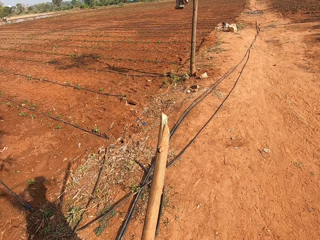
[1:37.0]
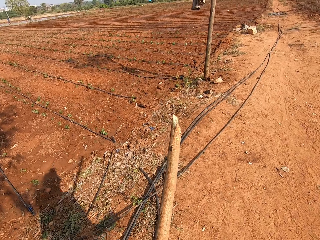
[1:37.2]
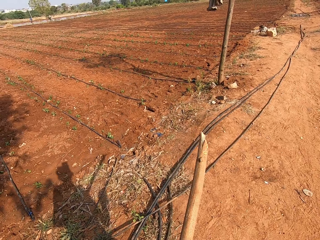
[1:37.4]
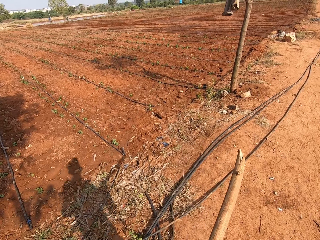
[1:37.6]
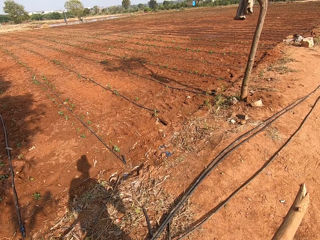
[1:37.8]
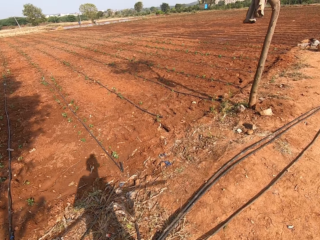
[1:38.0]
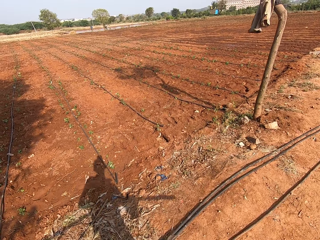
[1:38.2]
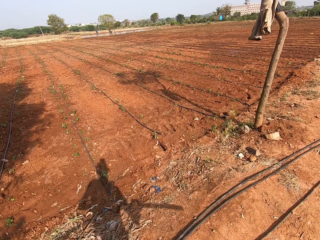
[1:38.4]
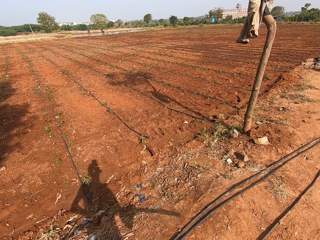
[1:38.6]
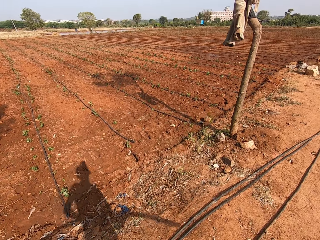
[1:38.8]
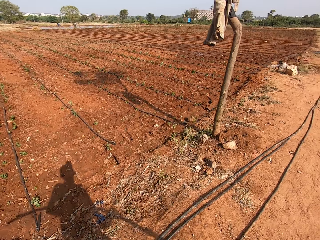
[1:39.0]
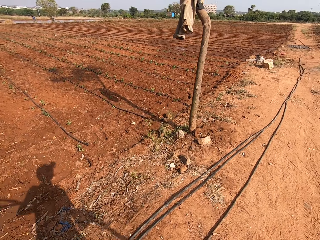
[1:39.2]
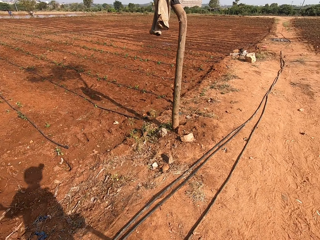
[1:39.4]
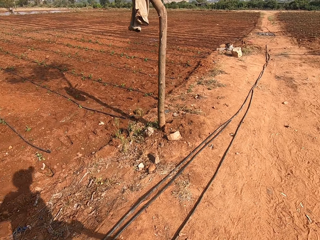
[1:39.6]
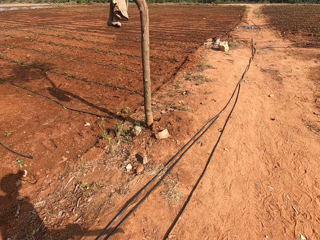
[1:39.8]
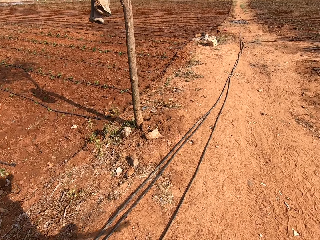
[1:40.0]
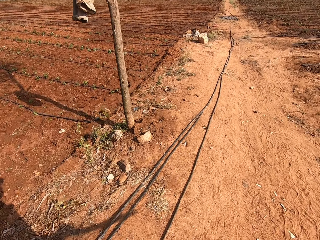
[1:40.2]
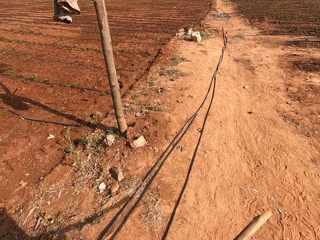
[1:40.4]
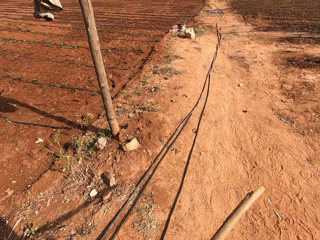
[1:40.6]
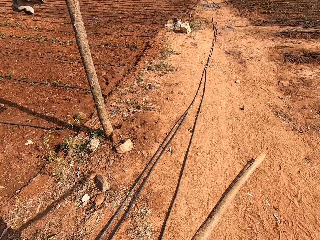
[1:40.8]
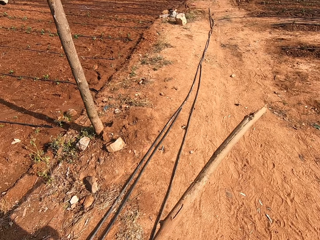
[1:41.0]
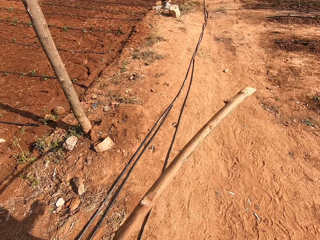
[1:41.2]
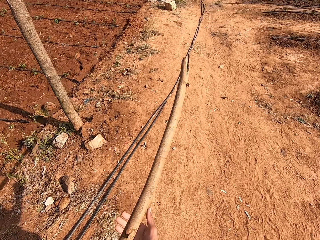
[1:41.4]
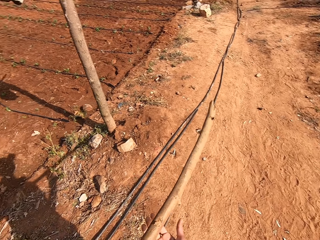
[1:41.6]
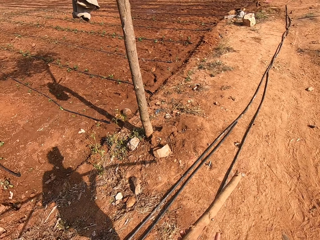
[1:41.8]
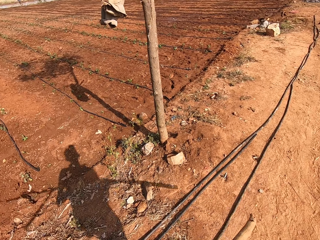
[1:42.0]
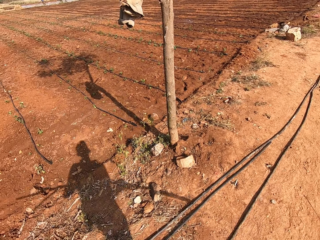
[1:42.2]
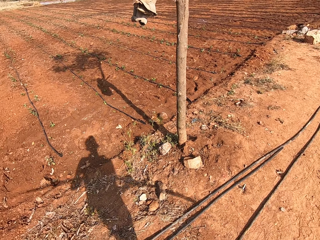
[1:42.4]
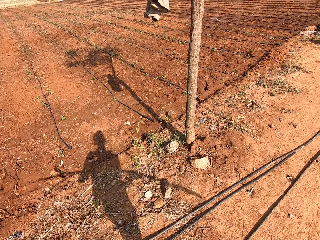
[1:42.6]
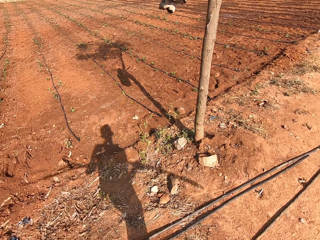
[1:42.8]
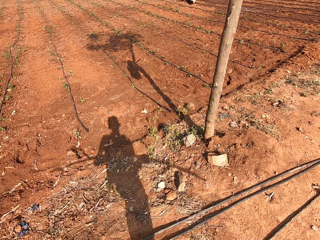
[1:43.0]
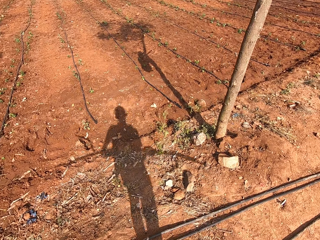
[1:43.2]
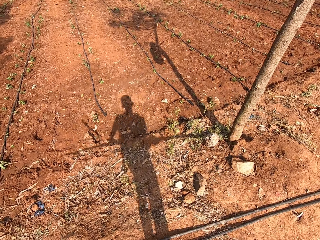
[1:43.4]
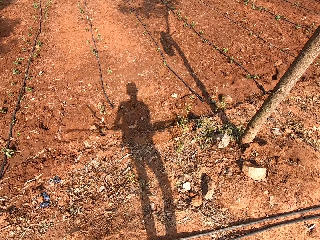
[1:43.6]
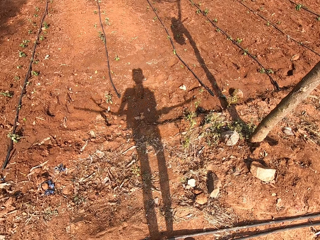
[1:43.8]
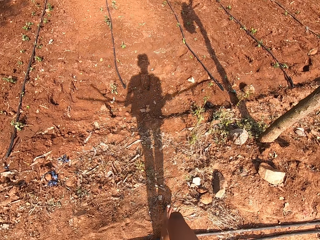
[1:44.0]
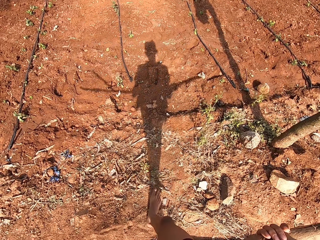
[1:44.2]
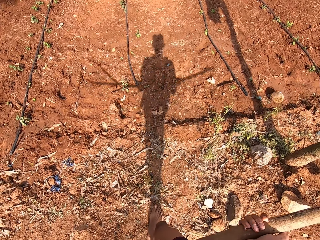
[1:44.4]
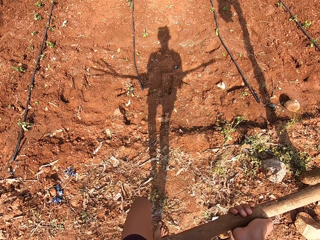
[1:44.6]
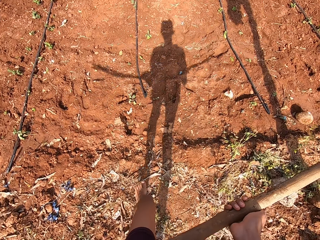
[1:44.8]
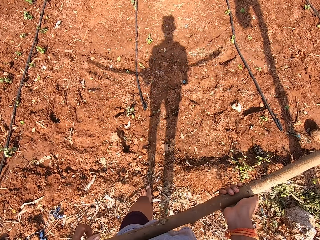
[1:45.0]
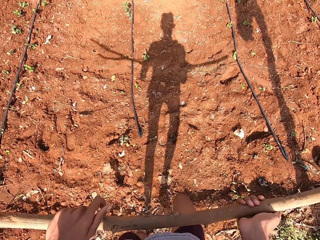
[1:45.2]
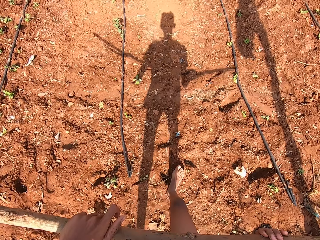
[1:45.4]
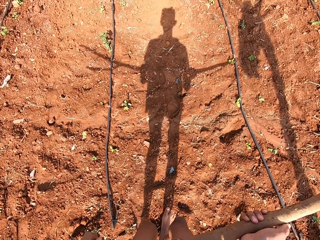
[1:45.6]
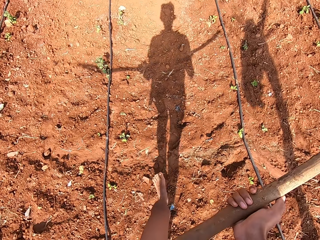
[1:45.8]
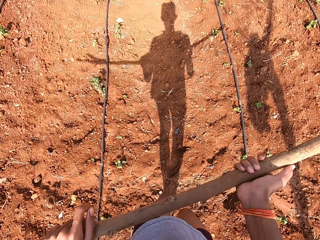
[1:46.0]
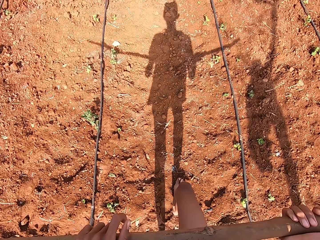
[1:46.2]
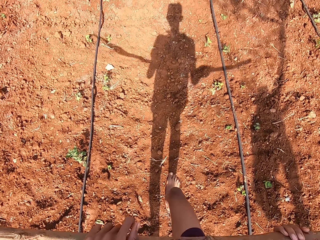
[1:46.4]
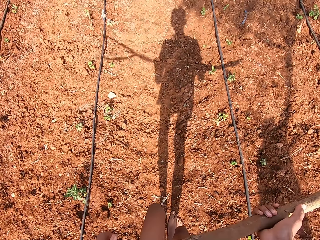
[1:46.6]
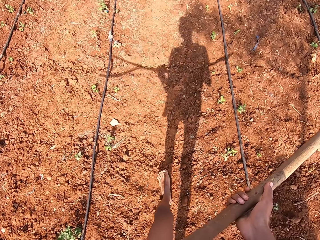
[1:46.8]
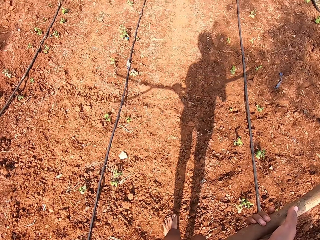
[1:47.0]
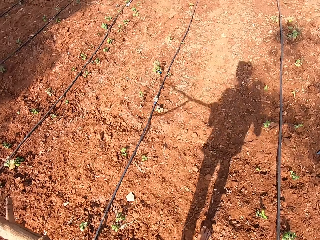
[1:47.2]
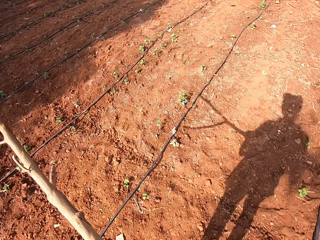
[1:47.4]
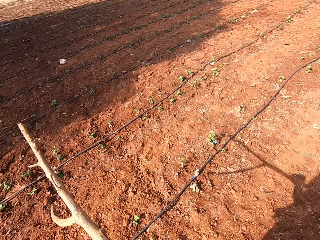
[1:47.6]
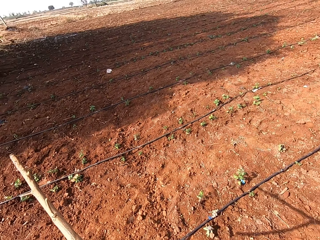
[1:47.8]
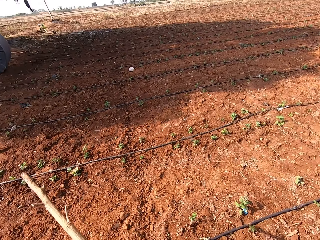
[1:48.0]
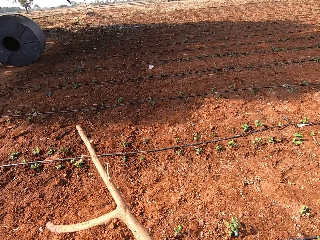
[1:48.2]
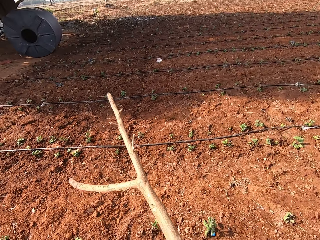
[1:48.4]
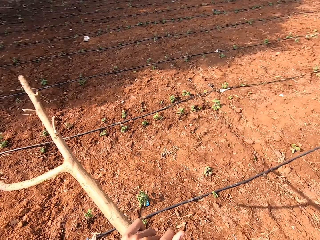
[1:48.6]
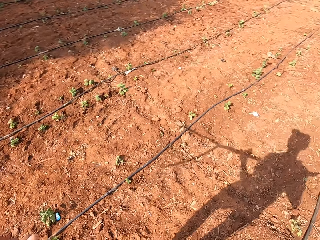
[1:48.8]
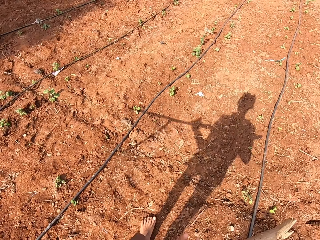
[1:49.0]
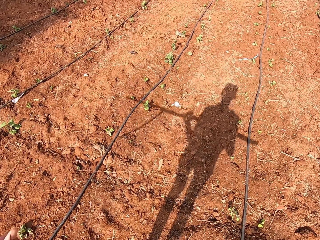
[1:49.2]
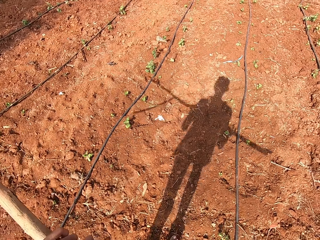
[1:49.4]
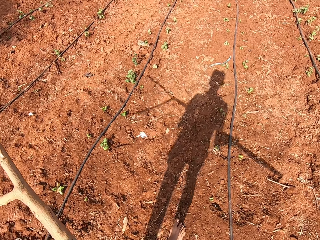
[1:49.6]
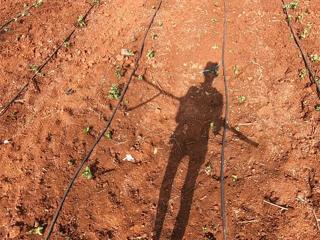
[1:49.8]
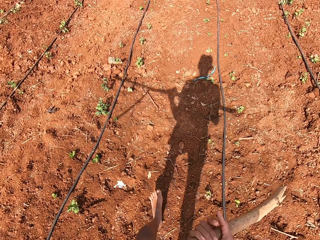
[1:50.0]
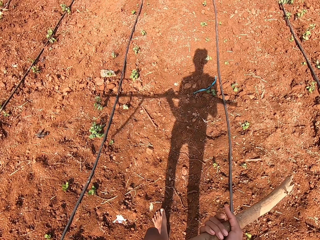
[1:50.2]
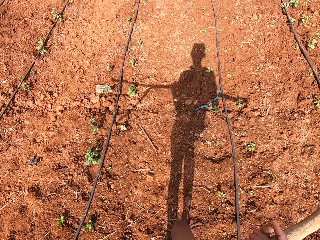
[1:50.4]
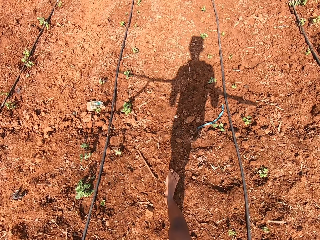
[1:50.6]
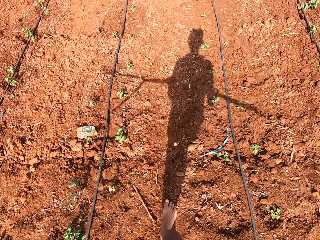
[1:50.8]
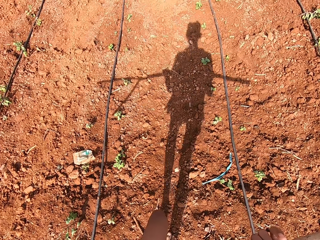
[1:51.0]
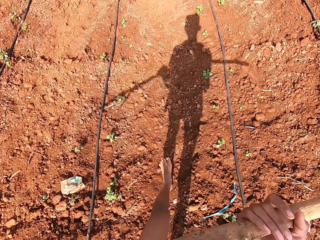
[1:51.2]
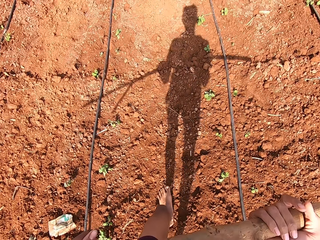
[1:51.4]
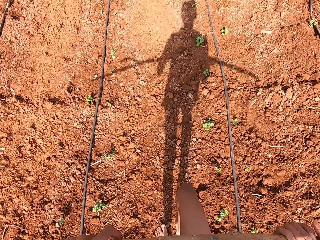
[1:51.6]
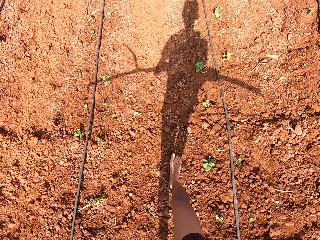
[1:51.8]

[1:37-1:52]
The camera wearer runs with a stick on his hands. He holds the stick with both hands. He interacts with the man.

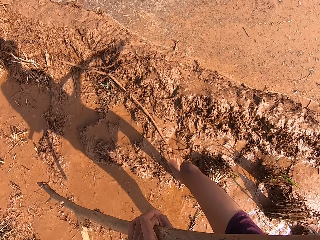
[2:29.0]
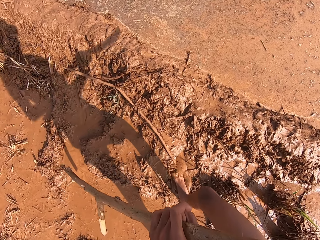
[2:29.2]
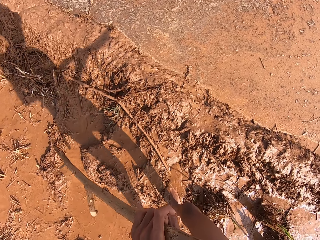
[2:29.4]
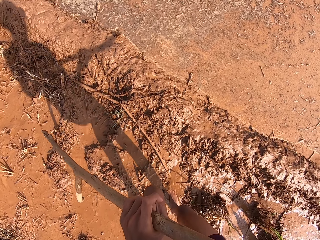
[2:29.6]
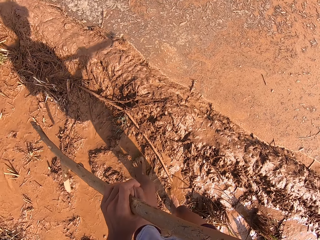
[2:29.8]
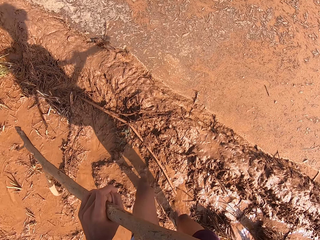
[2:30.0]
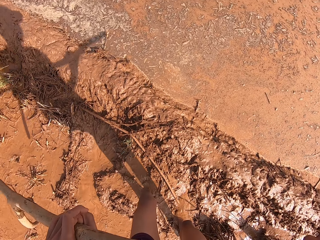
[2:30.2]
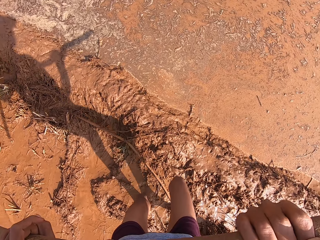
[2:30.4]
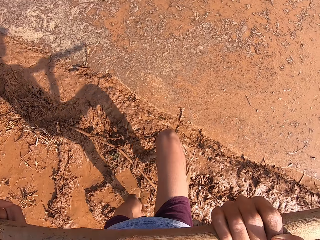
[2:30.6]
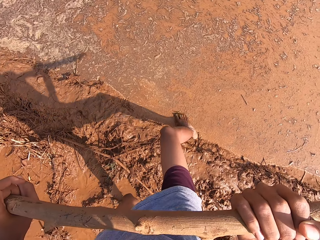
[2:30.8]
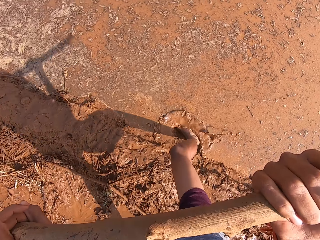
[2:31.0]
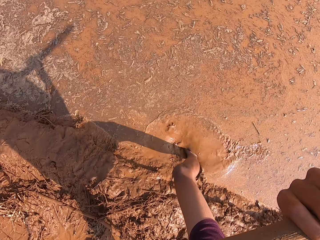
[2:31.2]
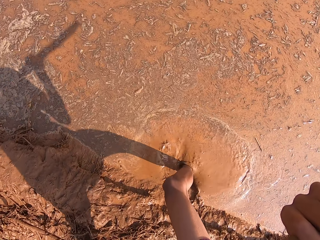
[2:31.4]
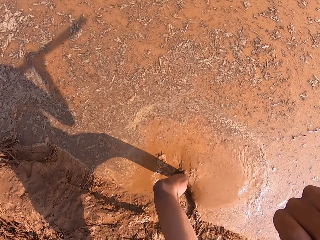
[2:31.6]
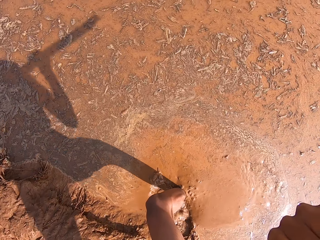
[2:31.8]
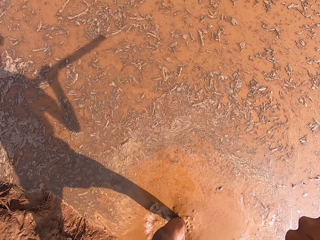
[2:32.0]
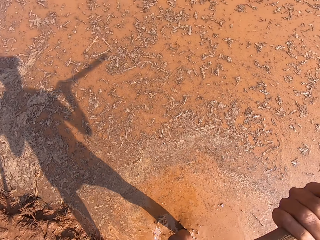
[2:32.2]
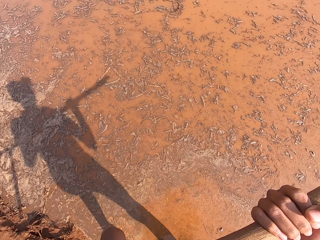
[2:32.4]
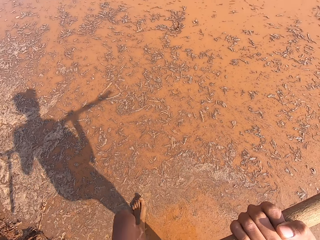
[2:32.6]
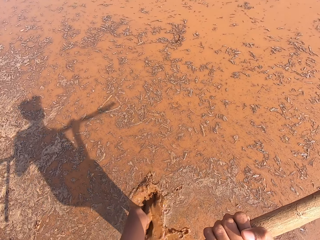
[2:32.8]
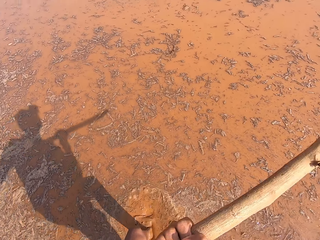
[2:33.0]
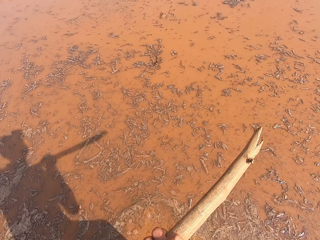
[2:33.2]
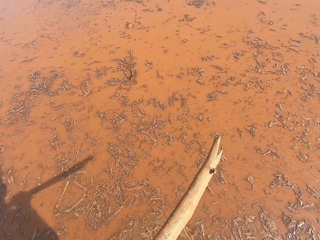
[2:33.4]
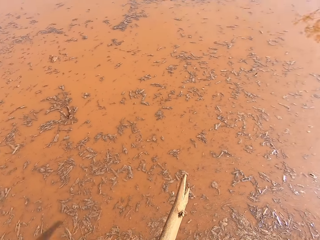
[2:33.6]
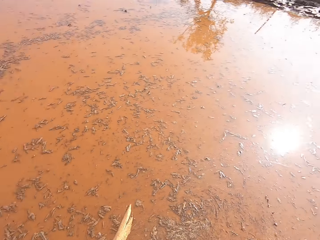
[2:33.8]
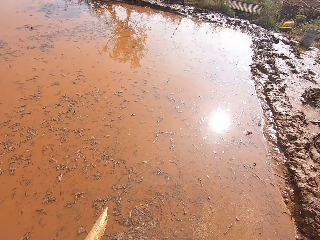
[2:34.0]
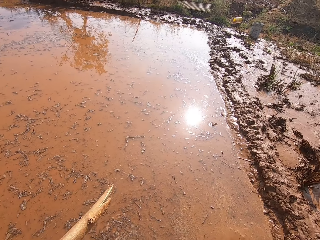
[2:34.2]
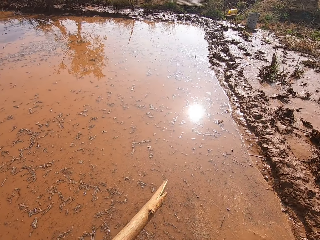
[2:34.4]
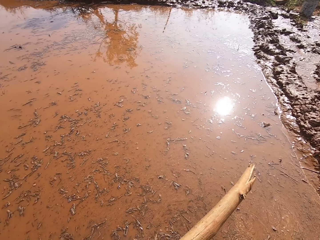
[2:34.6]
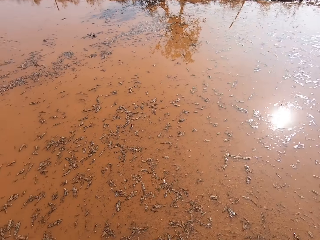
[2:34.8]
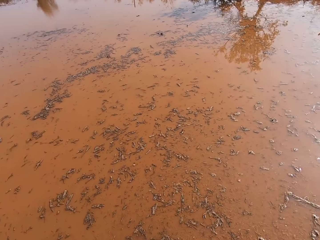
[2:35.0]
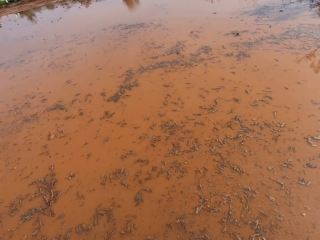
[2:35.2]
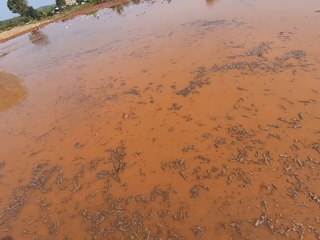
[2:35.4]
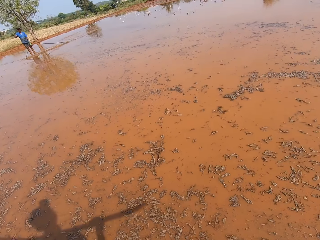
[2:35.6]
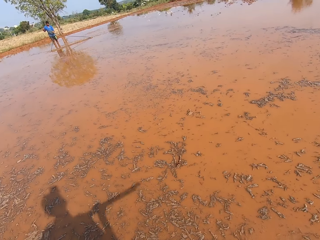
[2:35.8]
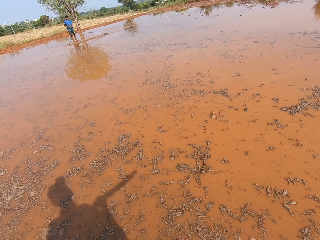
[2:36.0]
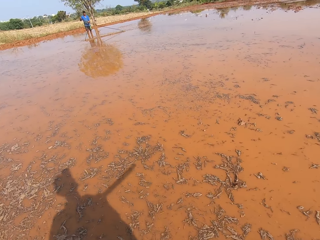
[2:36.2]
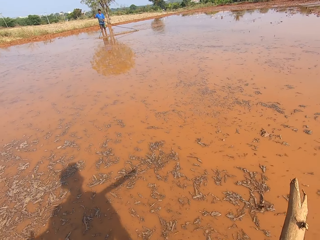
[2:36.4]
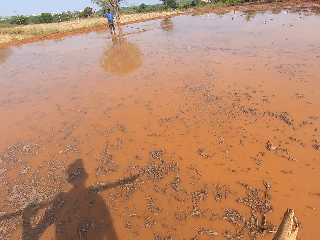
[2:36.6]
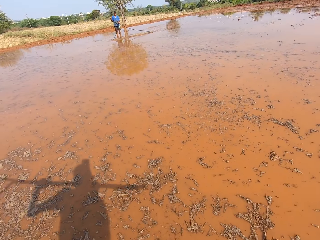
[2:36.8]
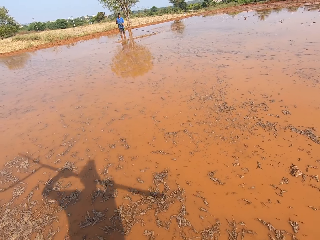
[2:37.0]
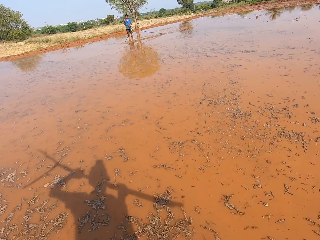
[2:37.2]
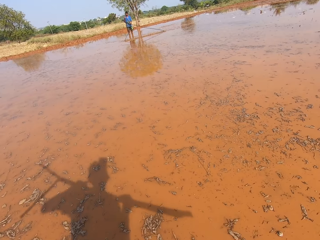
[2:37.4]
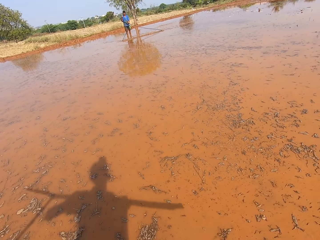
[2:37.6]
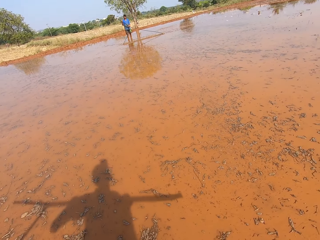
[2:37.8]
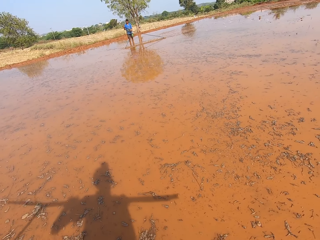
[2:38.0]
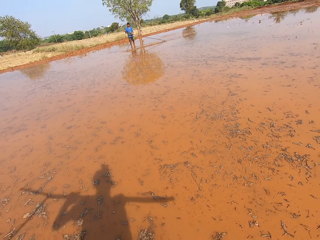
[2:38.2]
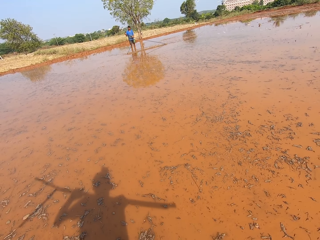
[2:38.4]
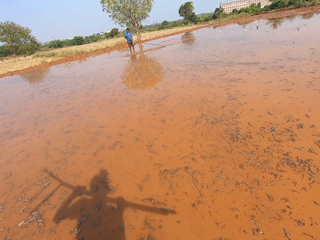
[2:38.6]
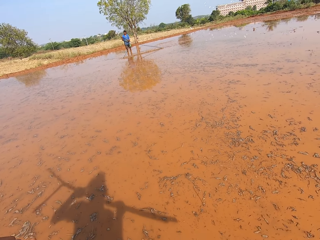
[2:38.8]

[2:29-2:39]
The camera wearer steps on the mud barefooted. They interact with a man. The man holds two ropes in muddy water with both hands. The camera wearer steps in the muddy water.
